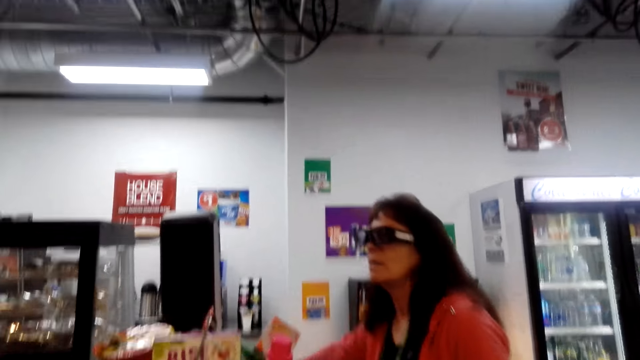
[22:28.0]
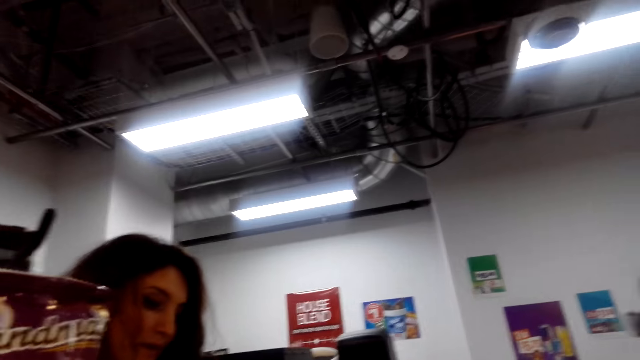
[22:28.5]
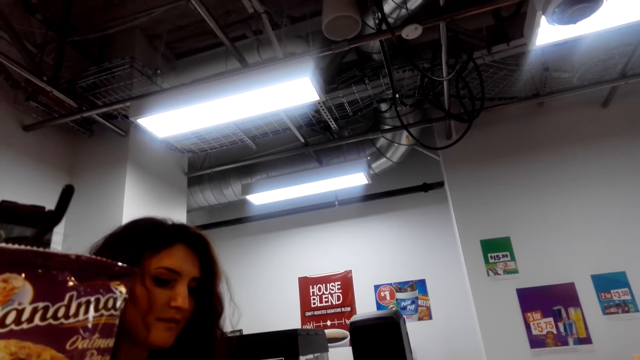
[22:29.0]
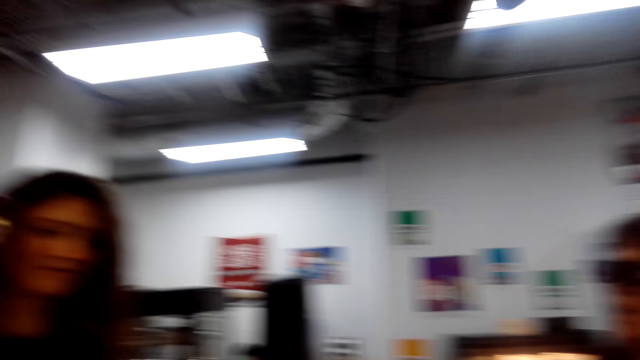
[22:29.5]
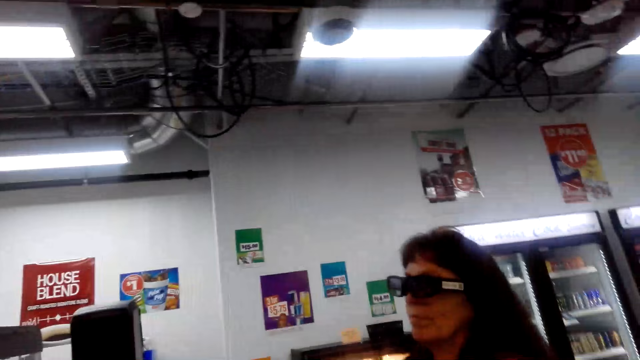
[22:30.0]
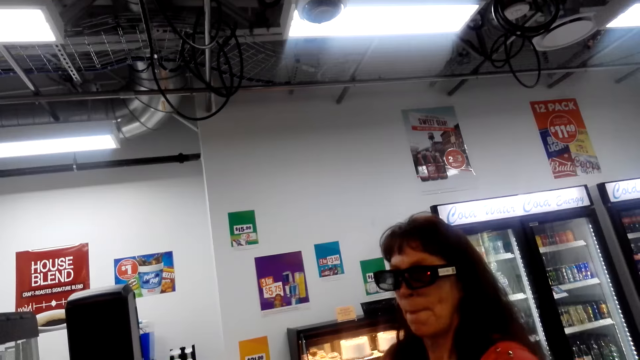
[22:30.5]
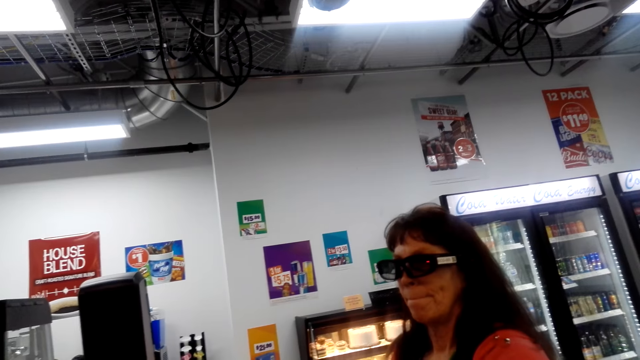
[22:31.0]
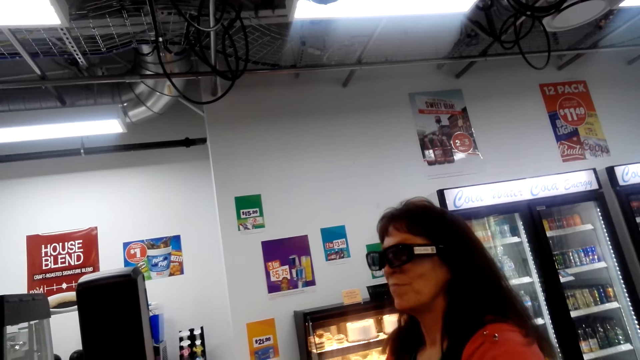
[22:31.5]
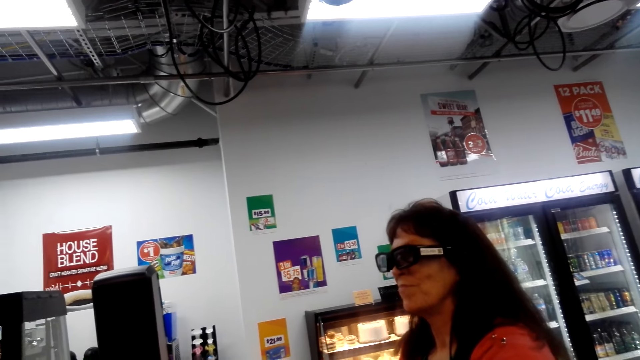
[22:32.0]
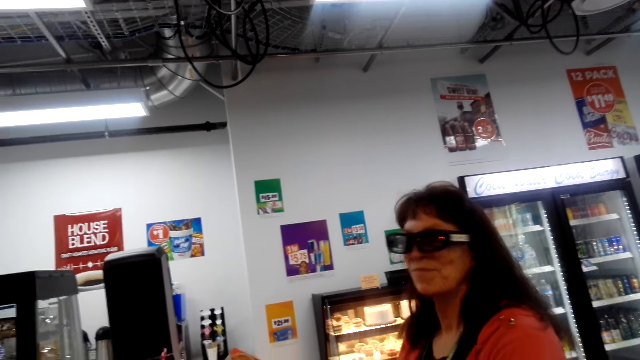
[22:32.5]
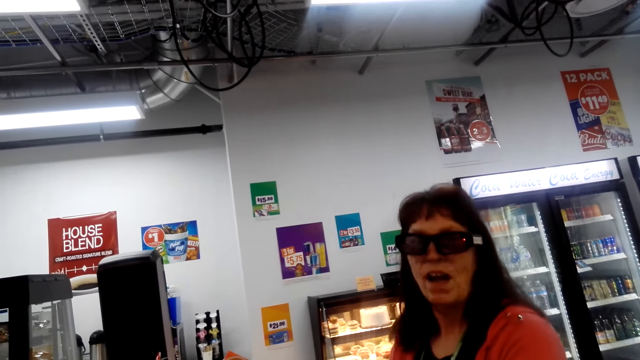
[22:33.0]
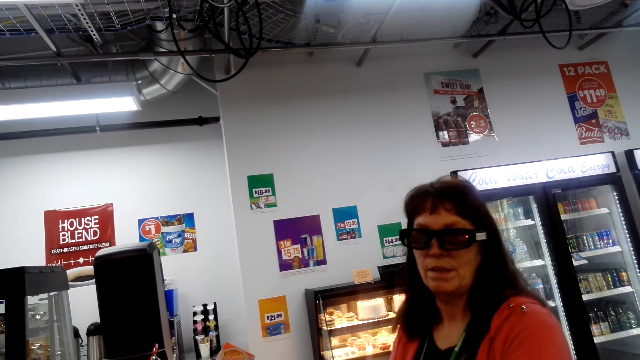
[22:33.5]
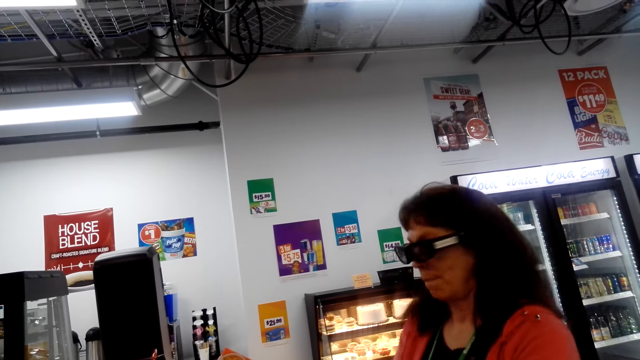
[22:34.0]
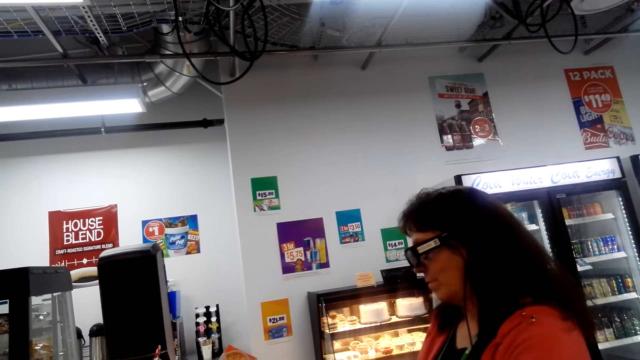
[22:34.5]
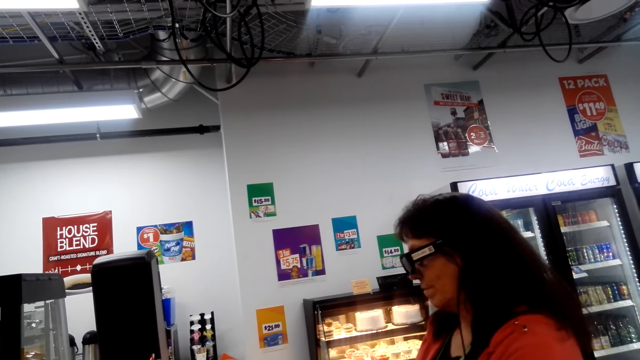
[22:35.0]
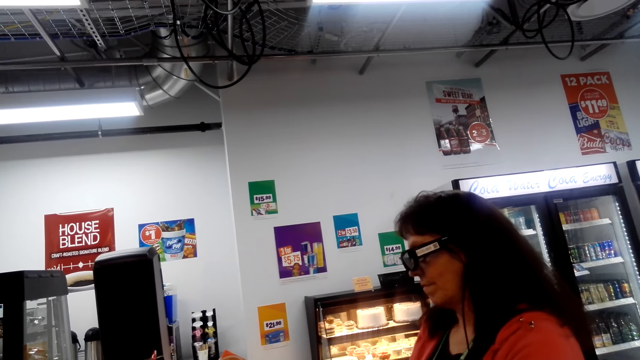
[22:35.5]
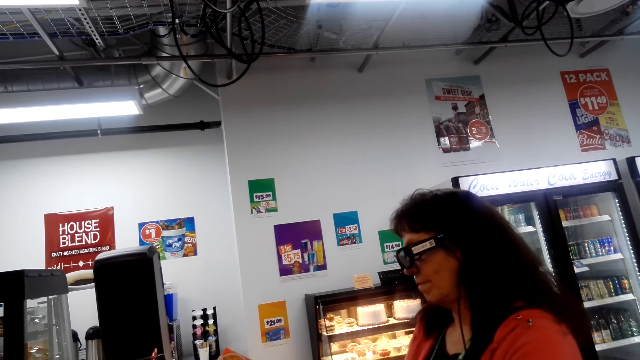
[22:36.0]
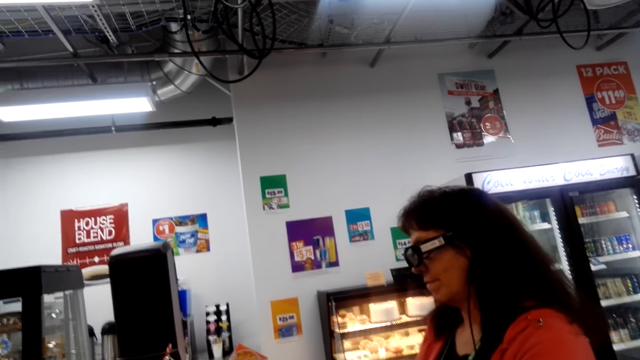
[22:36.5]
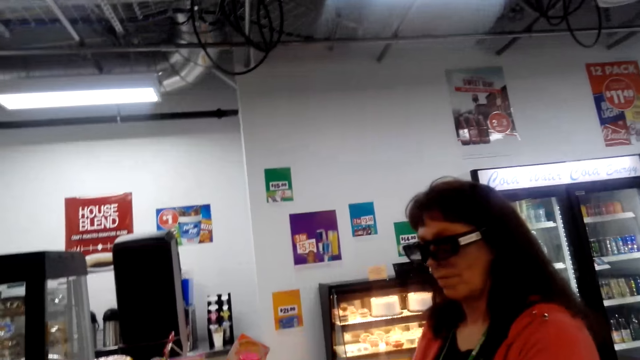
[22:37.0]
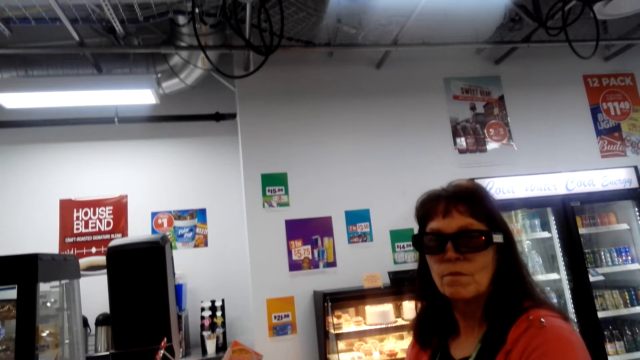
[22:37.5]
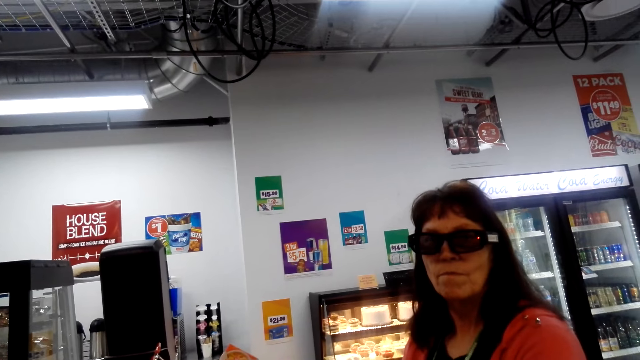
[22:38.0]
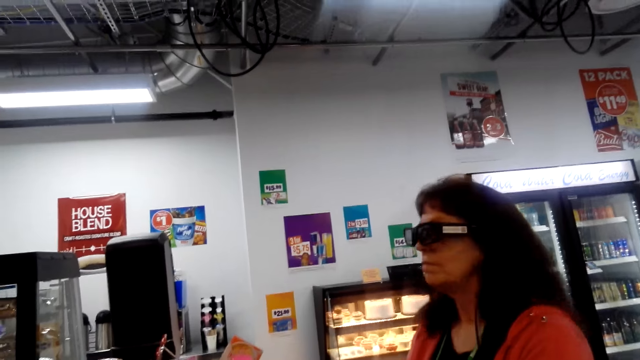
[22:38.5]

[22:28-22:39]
A person interacts with another person. The camera wearer looks around. They interact with the first person.

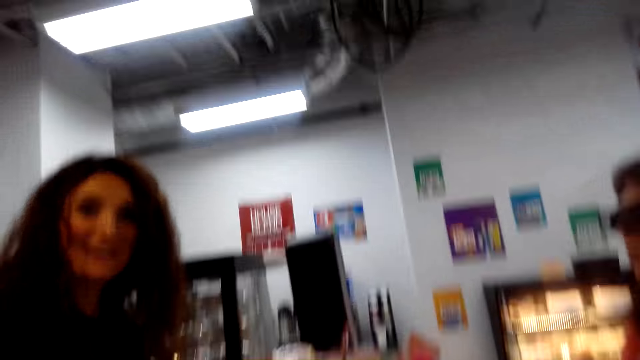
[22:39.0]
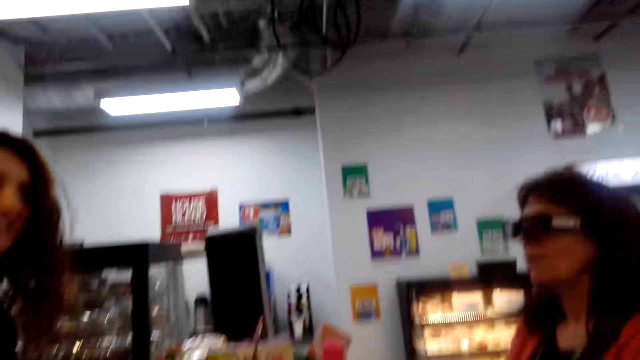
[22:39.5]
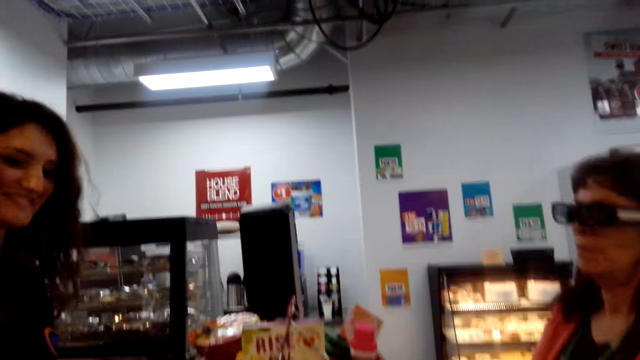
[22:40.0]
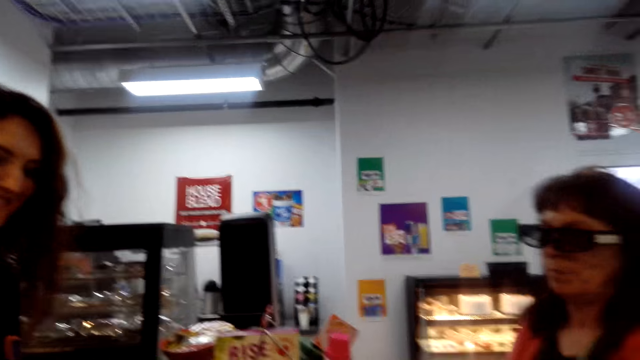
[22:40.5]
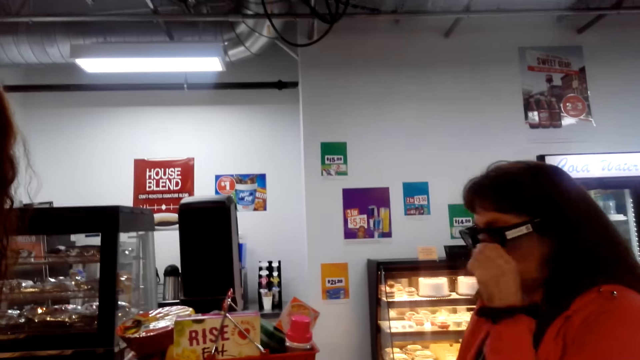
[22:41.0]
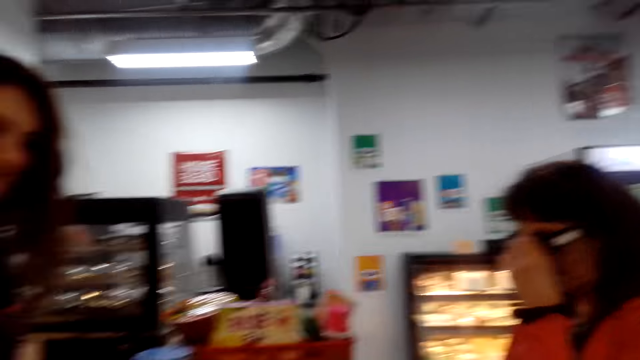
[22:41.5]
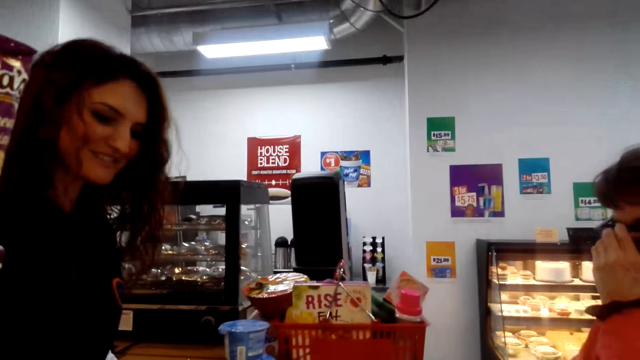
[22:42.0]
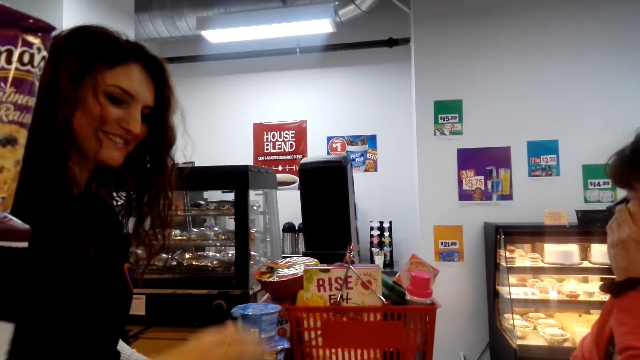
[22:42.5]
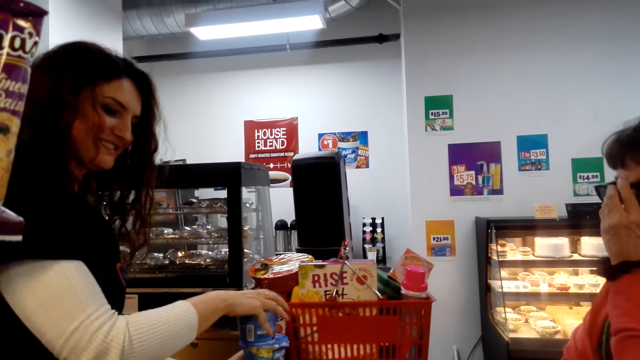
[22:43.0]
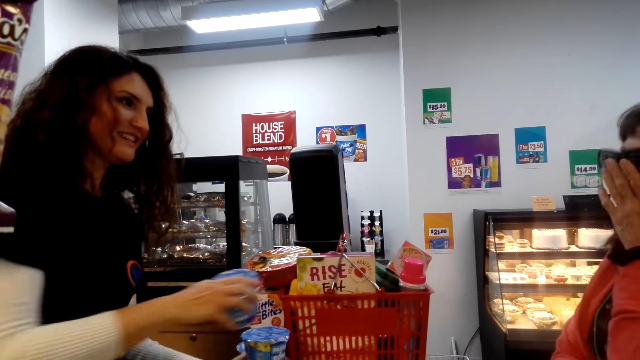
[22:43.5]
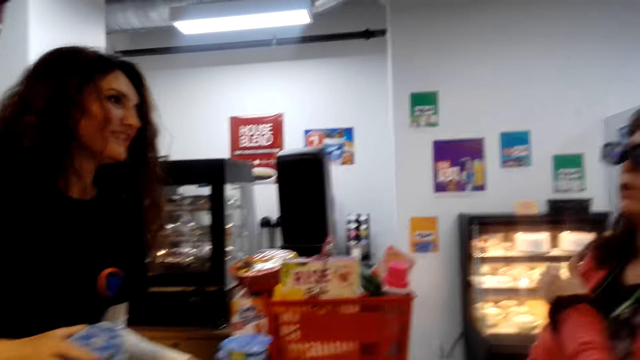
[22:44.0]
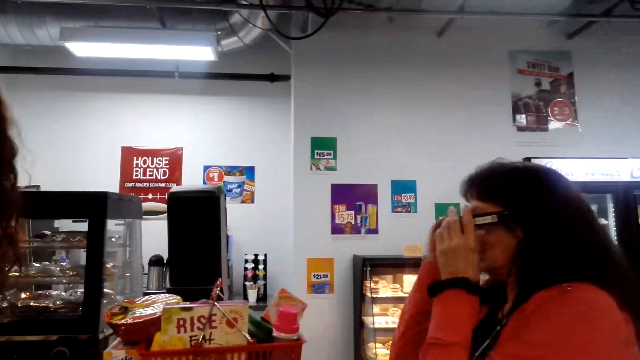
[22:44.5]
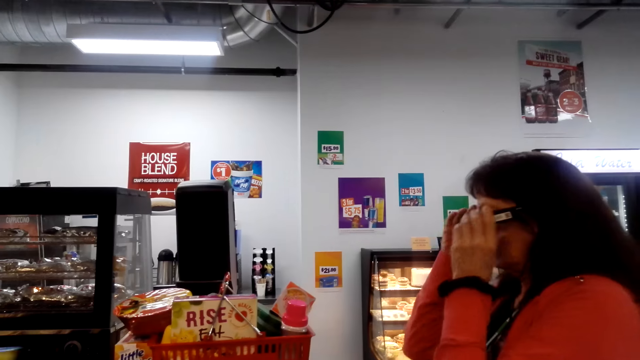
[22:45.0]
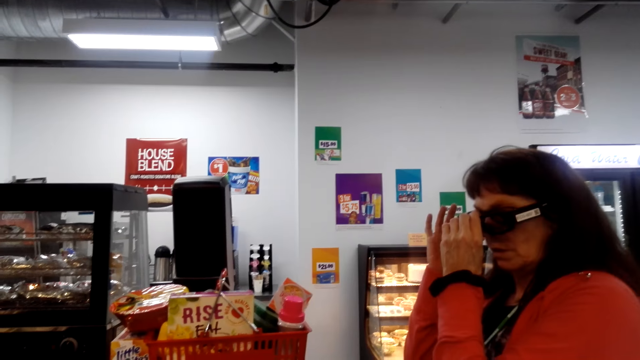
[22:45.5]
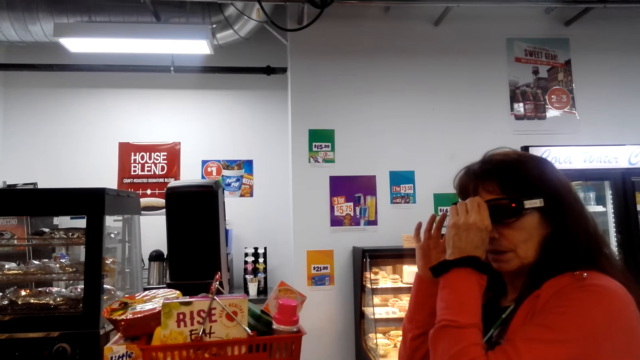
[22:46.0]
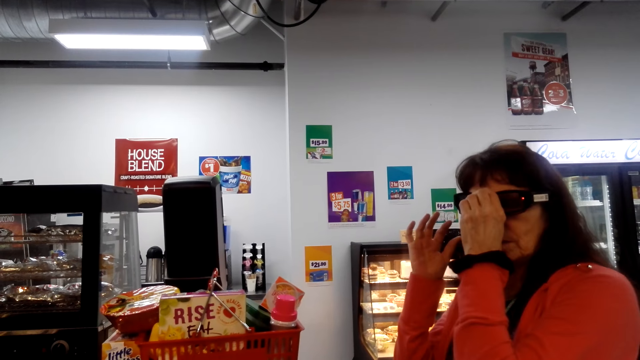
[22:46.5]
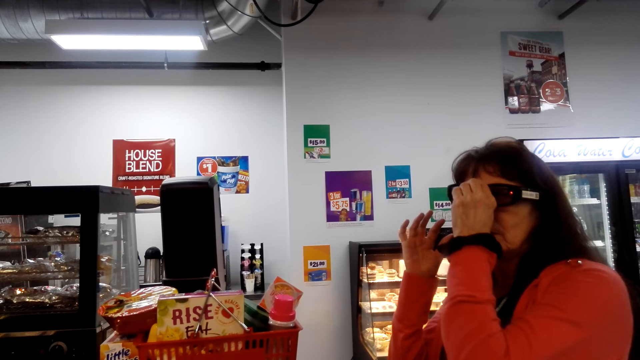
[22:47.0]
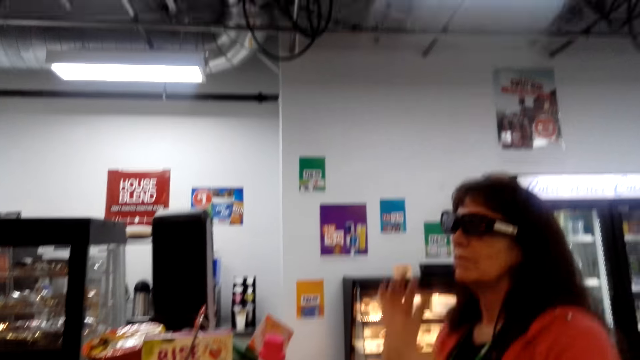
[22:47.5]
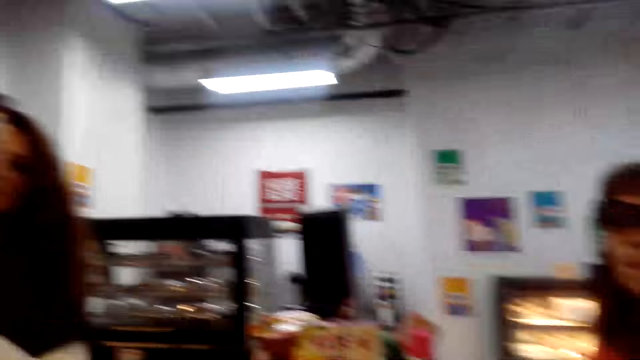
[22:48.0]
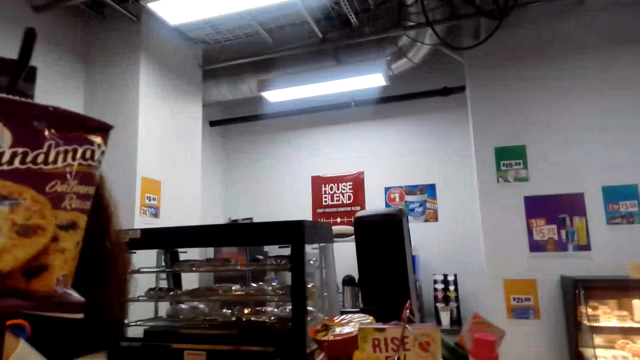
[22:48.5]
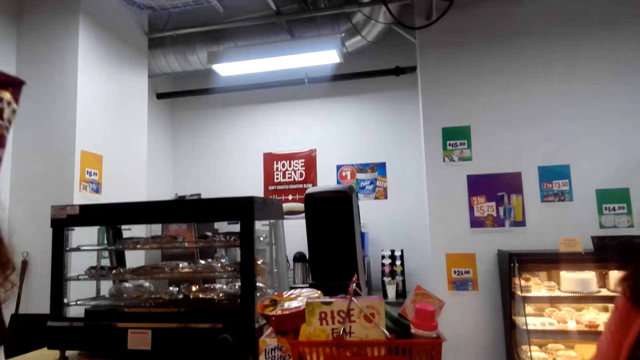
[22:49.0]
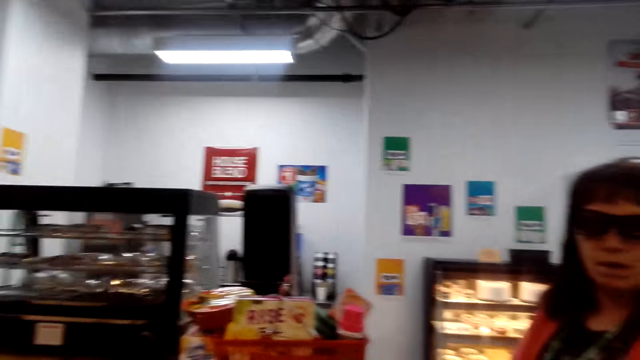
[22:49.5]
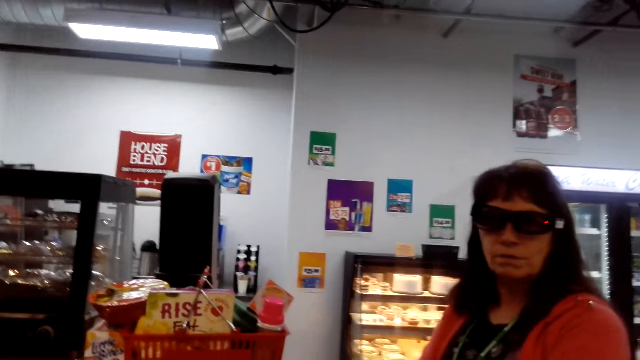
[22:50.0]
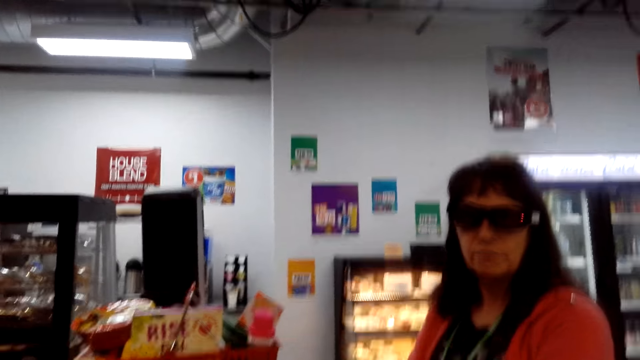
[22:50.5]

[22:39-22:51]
A lady holds her spectacles with her left hand. The lady adjusts the glasses. A cashier picks shopping. The lady interacts with the cashier. The lady adjusts the glasses. The camera wearer looks in front. Another woman touches her goggles. The camera wearer looks sideways.
